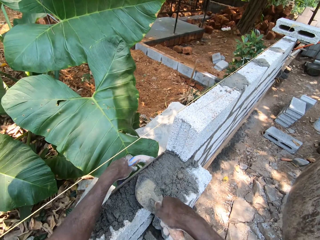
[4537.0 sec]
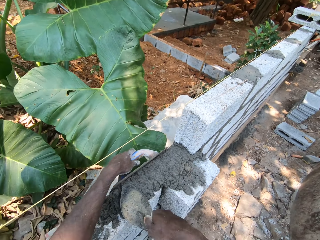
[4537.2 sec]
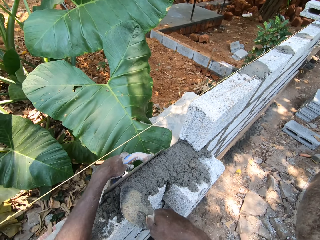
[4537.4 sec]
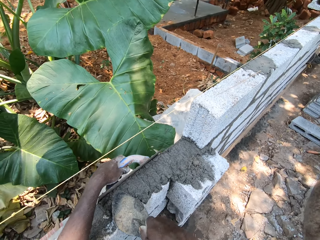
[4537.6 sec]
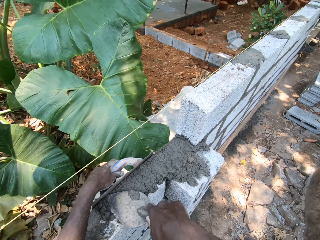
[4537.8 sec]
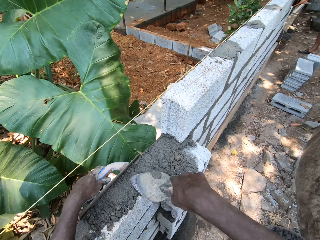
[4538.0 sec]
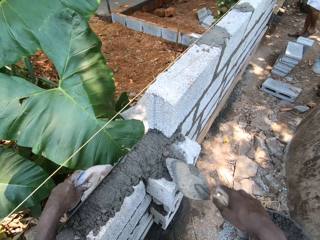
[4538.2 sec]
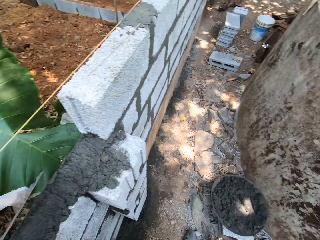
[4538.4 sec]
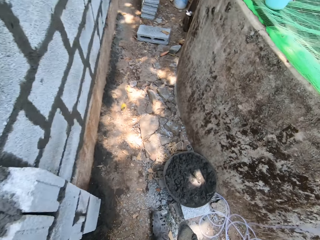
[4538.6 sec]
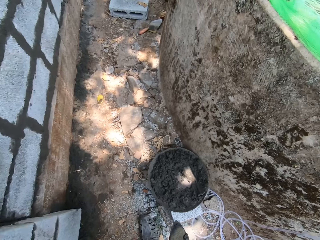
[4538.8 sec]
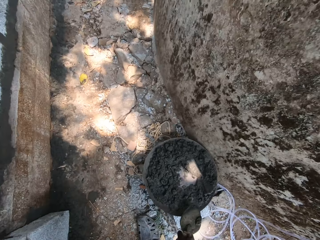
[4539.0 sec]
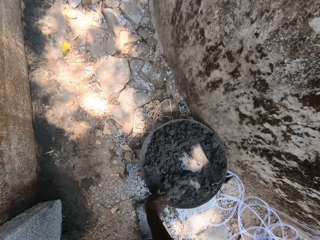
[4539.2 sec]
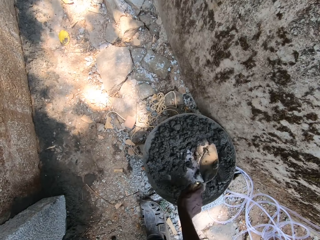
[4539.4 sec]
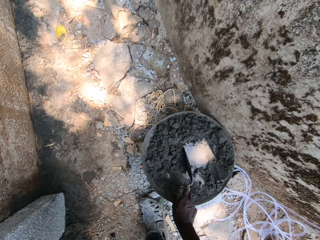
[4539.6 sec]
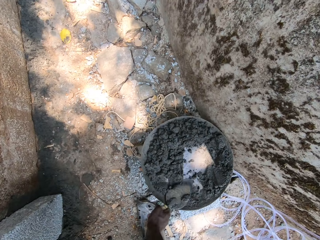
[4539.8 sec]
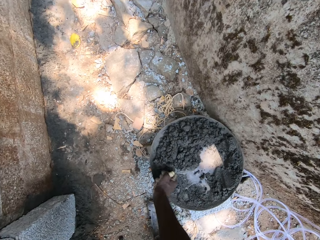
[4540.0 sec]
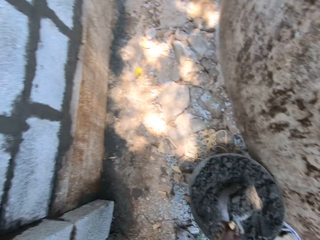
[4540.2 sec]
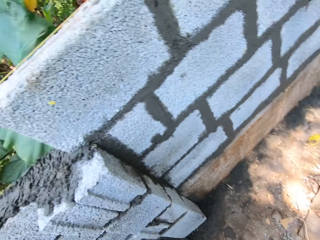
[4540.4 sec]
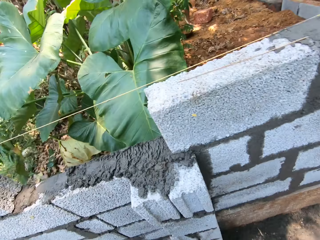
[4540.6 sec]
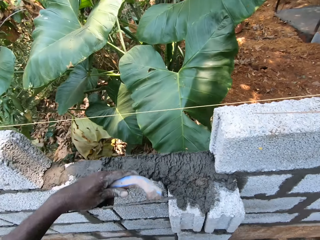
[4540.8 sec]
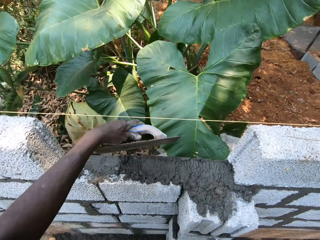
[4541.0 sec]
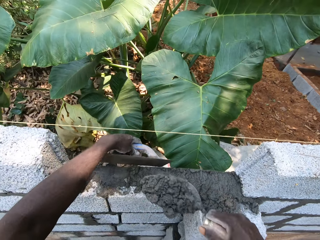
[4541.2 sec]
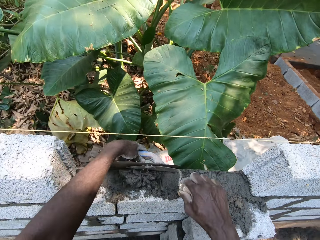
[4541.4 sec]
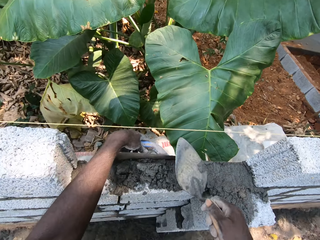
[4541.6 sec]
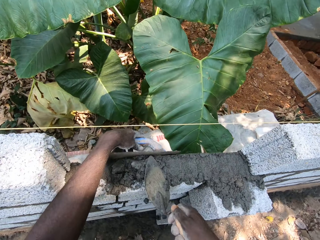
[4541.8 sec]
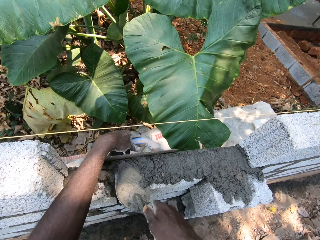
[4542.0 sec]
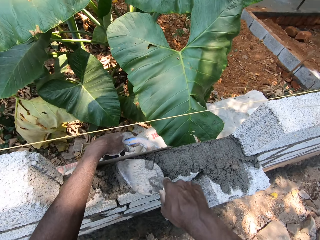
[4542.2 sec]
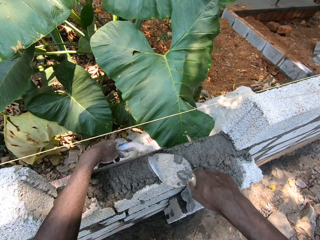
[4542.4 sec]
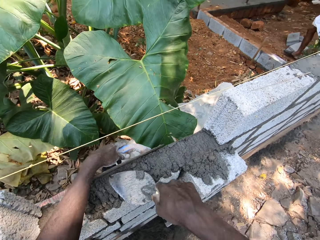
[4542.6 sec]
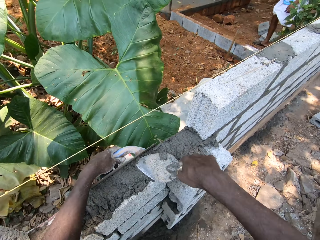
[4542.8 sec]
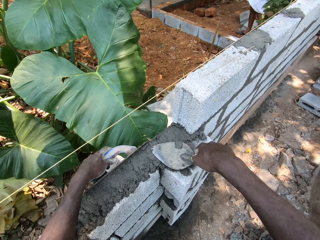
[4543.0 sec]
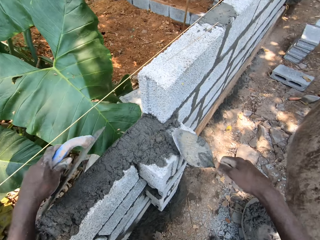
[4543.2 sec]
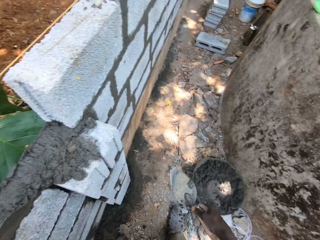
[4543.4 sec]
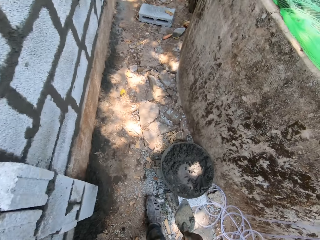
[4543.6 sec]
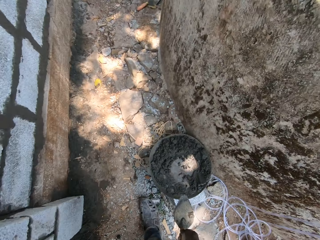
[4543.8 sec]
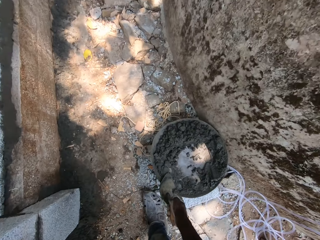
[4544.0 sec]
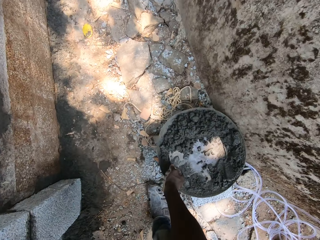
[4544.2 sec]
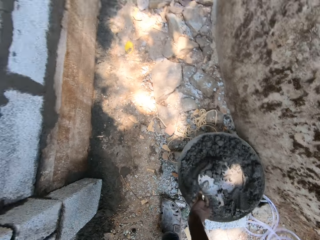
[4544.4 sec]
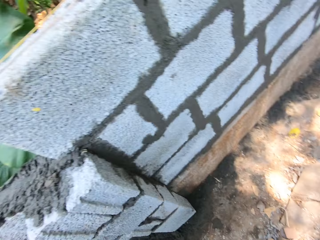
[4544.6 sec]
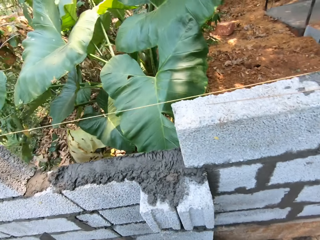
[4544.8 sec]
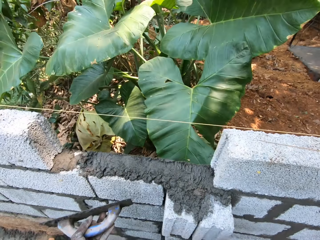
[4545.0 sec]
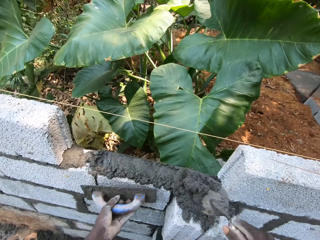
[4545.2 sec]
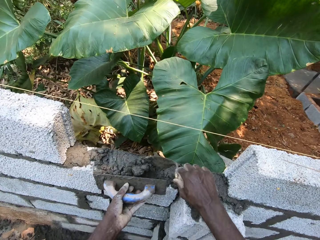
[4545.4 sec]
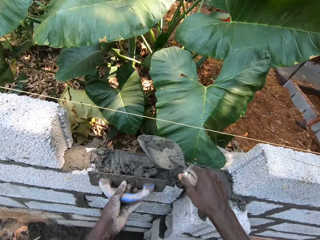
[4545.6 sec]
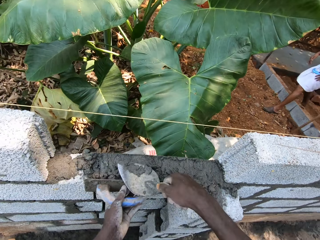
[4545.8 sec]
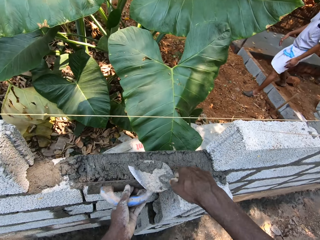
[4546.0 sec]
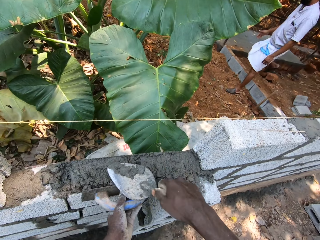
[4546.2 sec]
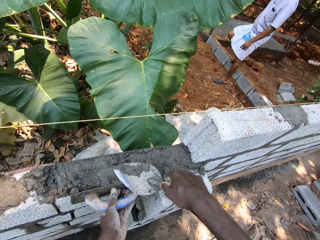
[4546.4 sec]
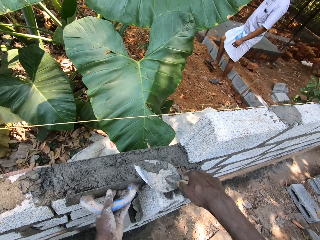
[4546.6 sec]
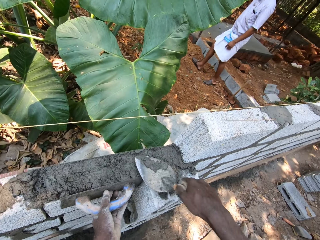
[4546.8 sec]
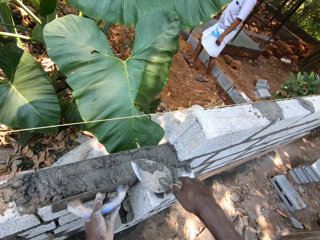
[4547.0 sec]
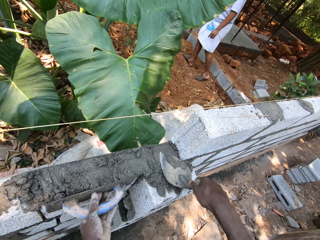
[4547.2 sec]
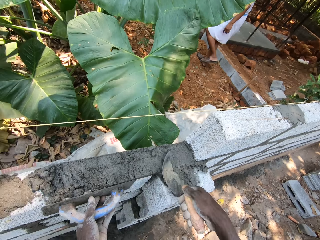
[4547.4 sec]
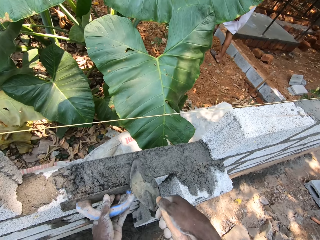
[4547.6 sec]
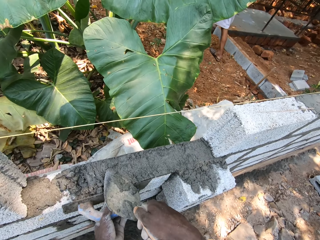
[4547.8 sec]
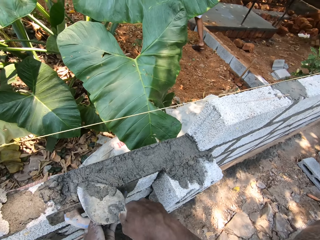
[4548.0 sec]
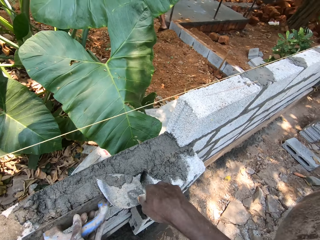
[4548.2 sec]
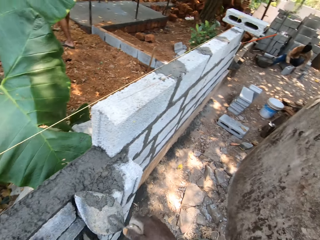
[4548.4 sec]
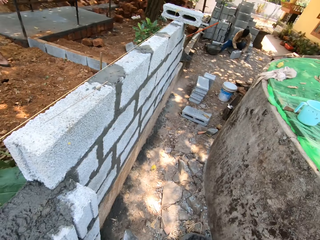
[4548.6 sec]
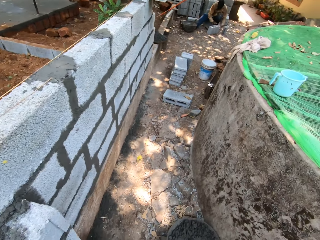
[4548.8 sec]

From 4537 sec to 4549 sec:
The camera wearer picks mortar or cement from a mortar pan or basin with the brick trowel or trowel shovel in his right hand. He plasters the wall with plastering tools in his hands. He scoops the cement from the basin using the trowel shovel and puts the cement on the brick. He picks the mortar from the mortar pan with the brick trowel in his right hand. He plasters the wall with the plastering tools in his hands. He smoothens the cement on the bricks using the trowel shovel.

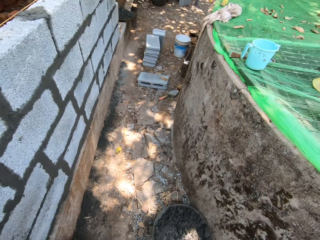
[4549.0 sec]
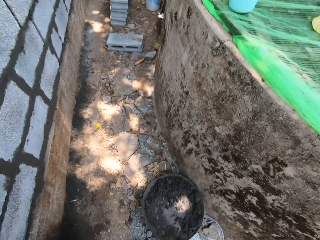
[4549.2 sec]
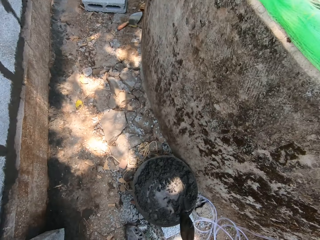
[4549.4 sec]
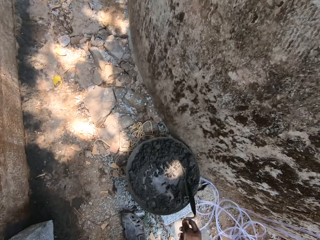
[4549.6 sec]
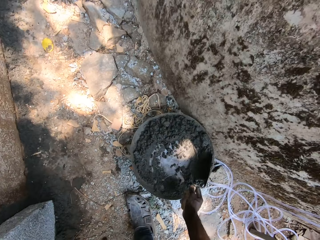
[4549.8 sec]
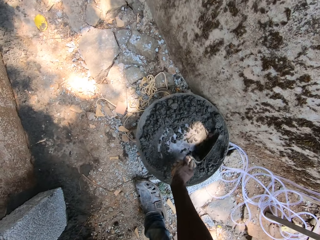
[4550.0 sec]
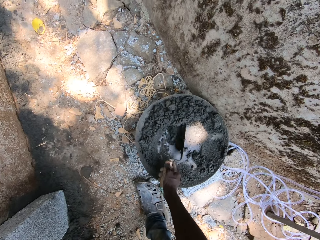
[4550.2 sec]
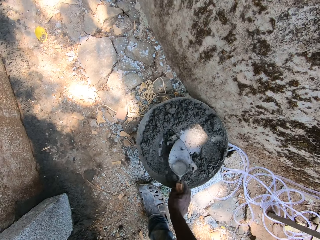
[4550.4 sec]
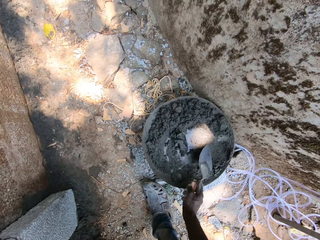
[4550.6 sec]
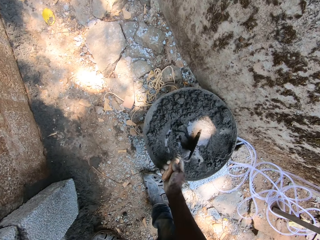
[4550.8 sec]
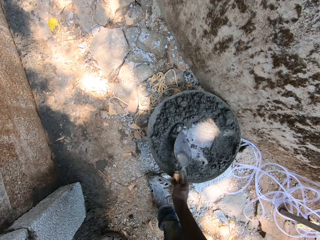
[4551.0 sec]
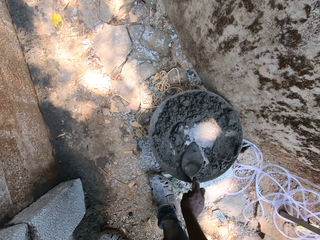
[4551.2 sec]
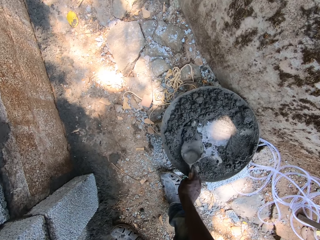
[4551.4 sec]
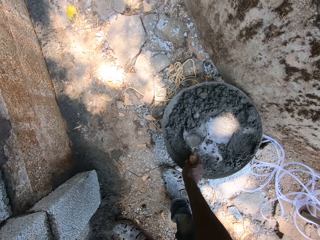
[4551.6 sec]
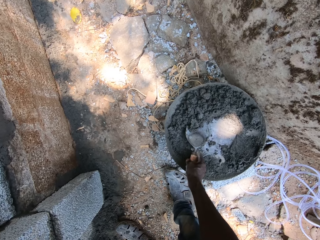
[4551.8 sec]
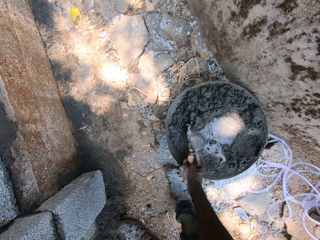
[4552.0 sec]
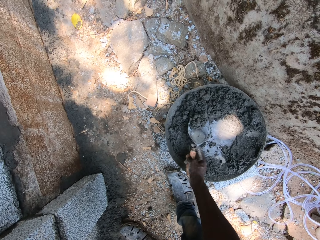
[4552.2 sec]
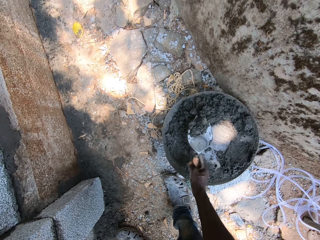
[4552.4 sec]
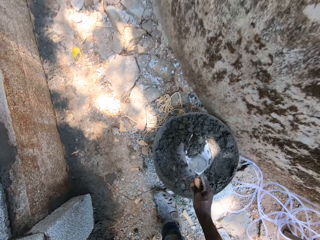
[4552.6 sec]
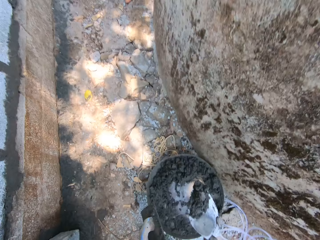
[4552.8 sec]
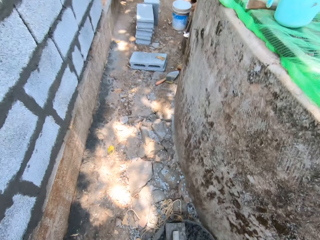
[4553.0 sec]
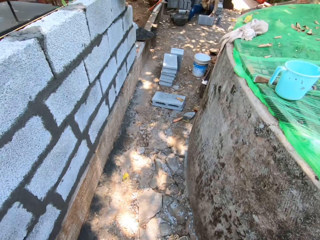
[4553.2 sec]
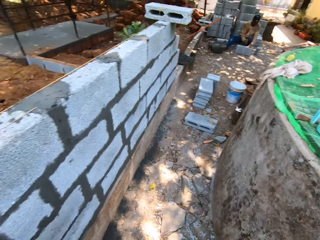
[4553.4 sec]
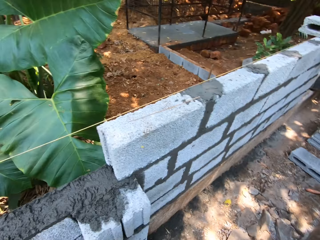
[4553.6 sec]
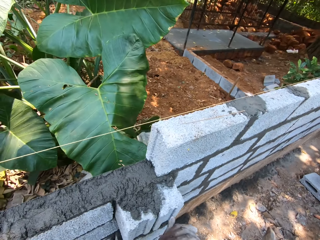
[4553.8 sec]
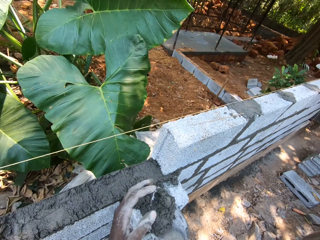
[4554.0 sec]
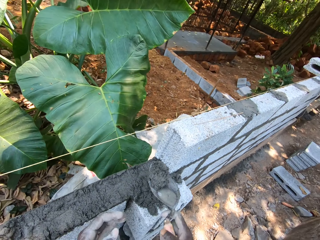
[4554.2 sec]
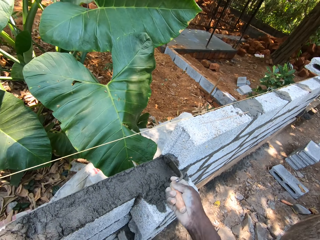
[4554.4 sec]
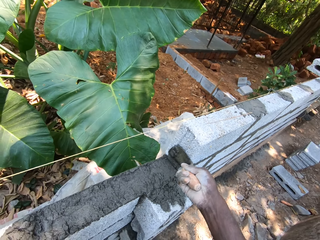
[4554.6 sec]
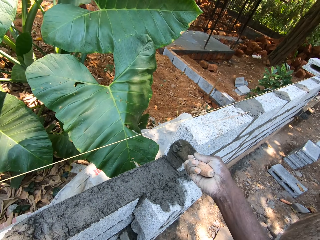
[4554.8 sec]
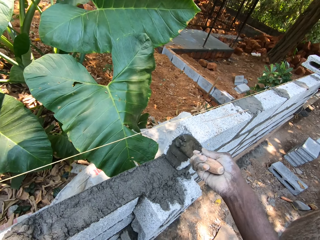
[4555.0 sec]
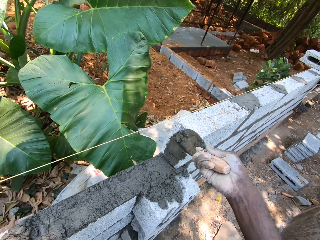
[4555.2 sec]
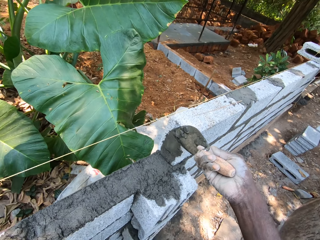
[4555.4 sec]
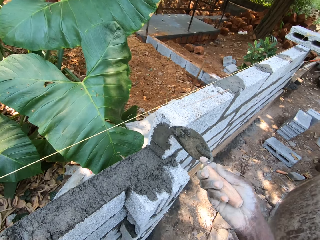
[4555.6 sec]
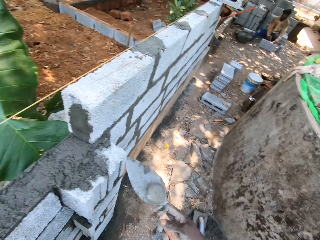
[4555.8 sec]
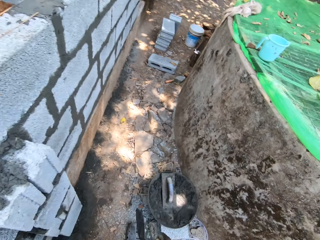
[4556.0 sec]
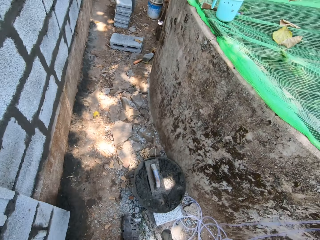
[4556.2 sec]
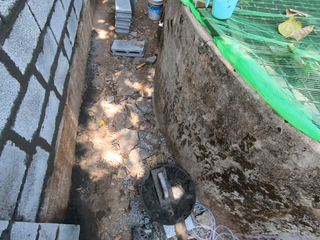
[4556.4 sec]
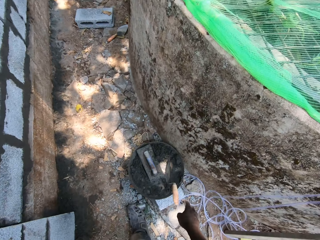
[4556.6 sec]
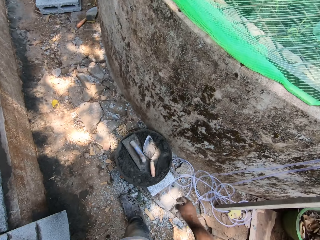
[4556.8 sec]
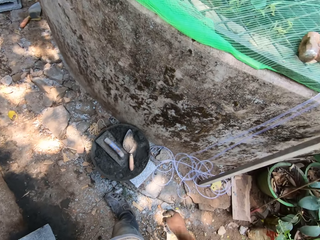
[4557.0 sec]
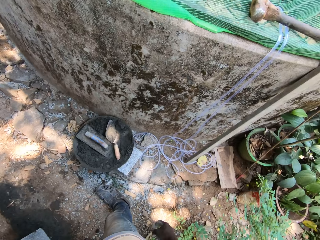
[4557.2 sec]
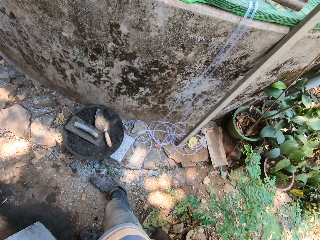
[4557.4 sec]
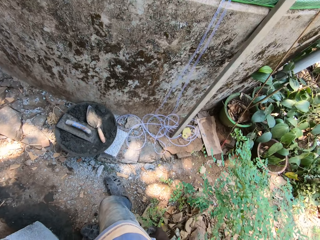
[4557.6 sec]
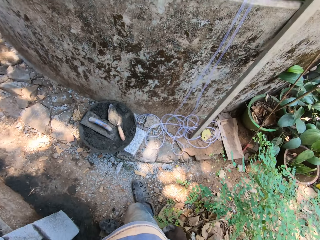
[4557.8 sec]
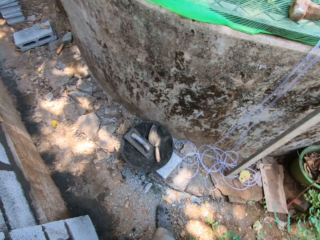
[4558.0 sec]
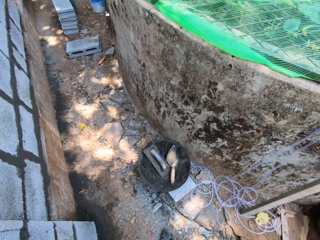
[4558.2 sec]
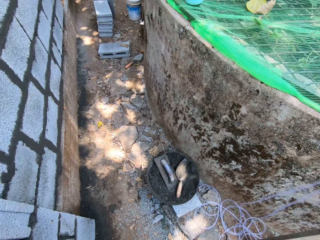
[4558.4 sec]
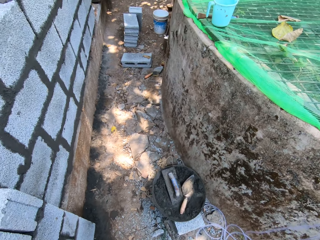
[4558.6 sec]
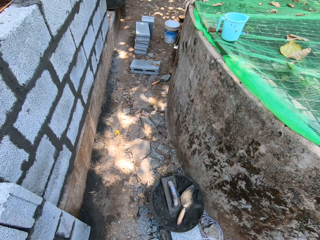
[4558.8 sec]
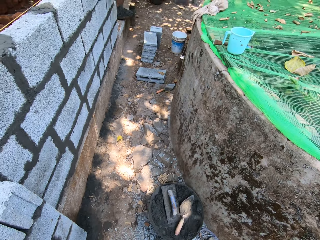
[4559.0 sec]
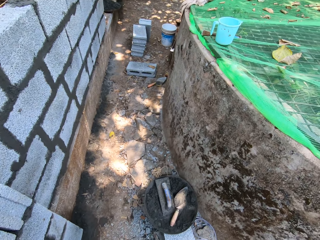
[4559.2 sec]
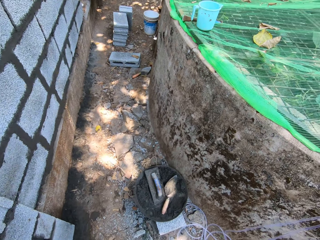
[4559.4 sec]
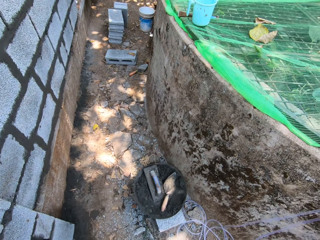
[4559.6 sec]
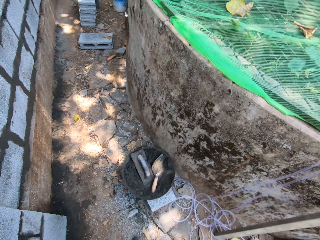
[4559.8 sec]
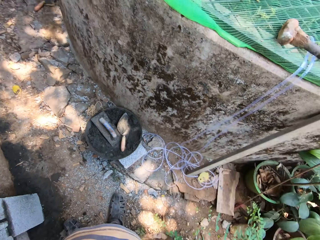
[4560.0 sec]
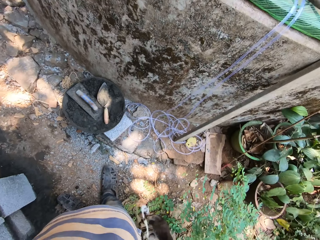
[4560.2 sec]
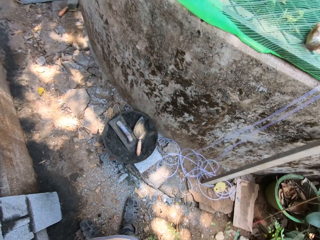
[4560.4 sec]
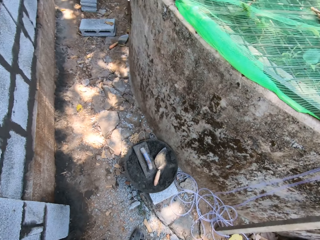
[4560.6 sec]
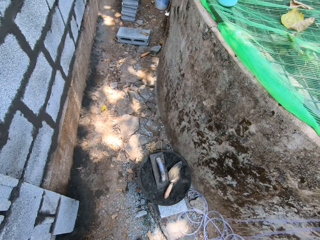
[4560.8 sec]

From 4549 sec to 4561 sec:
The camera wearer picks mortar or cement from a mortar pan with the brick trowel in his right hand. He plasters the wall with the mortar from the brick trowel in his right hand. He puts the cement on the brick. He drops the brick trowel in the mortar pan with his right hand.
